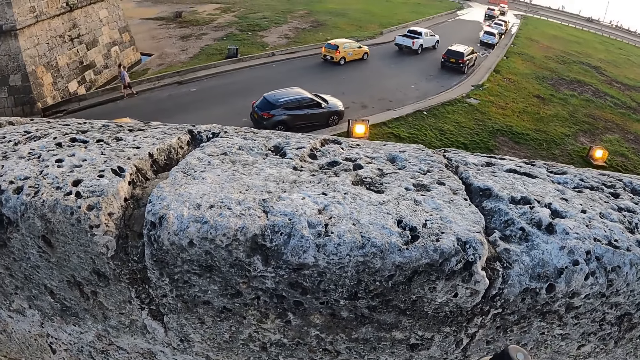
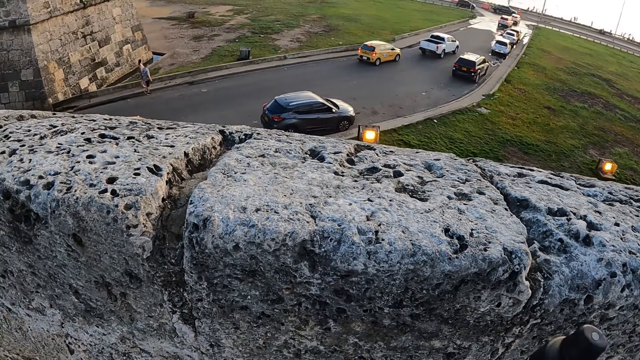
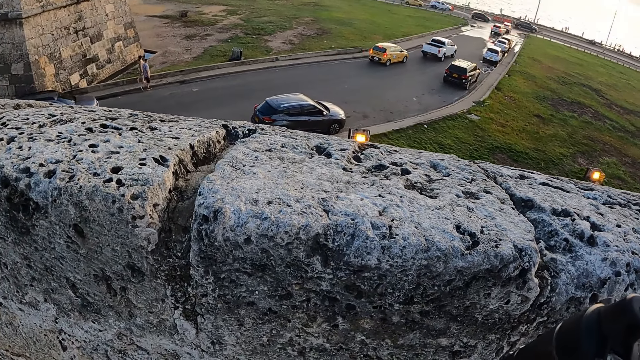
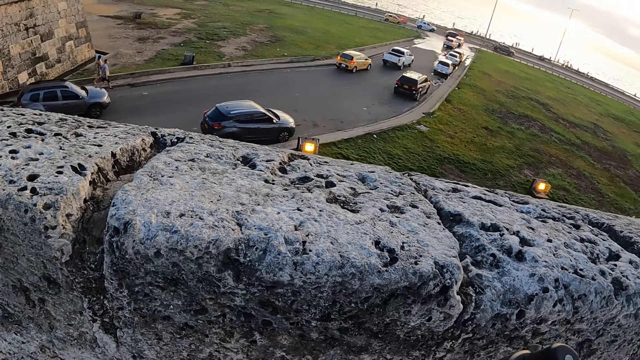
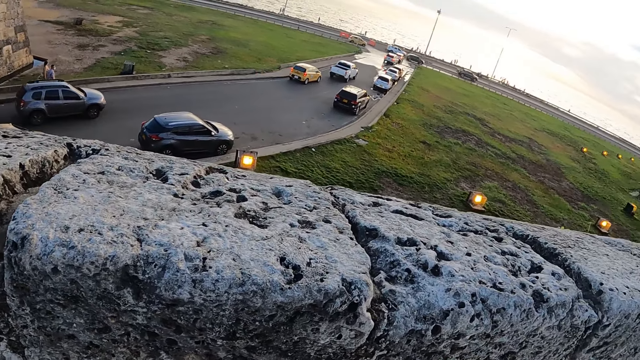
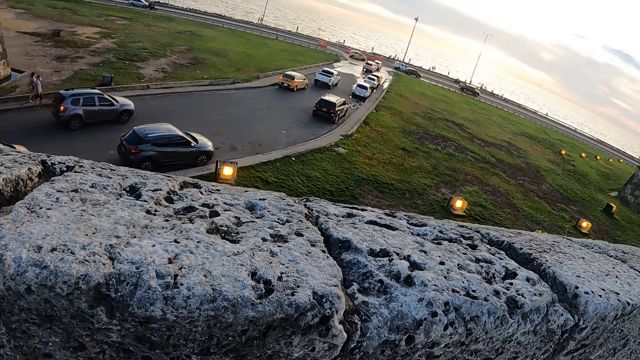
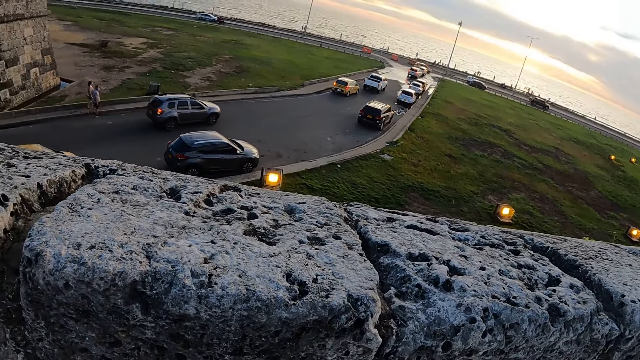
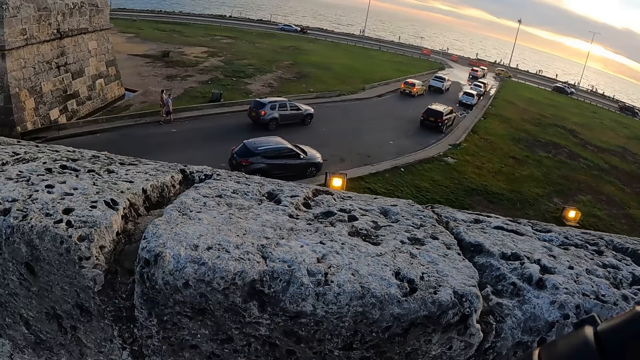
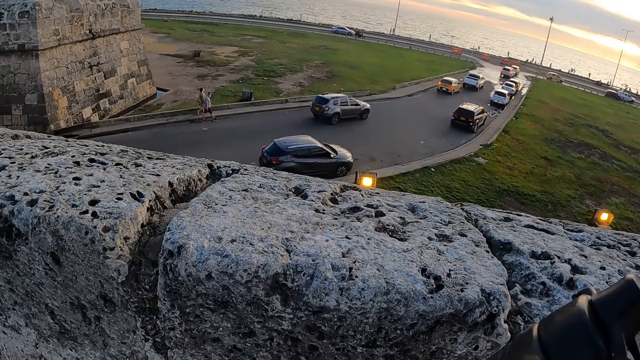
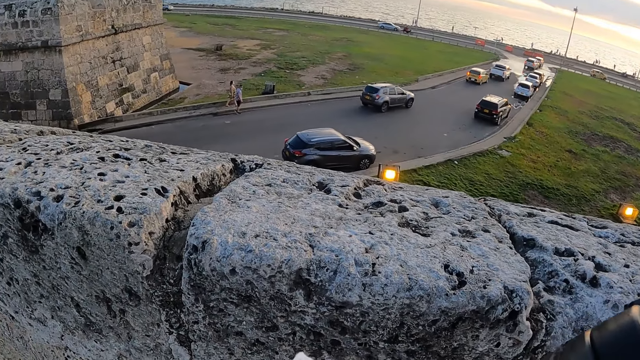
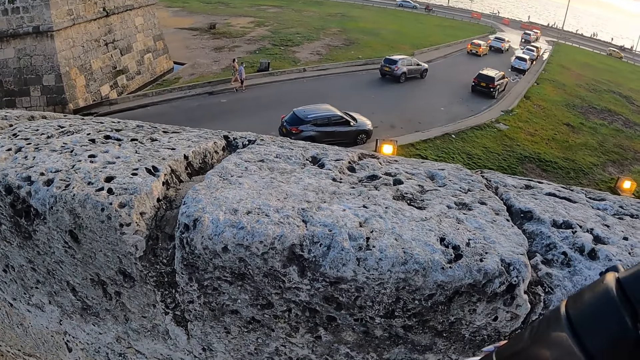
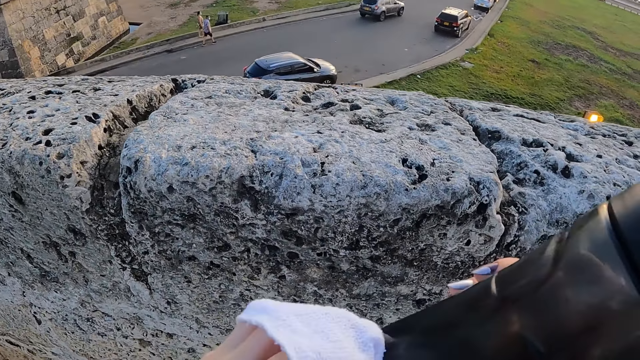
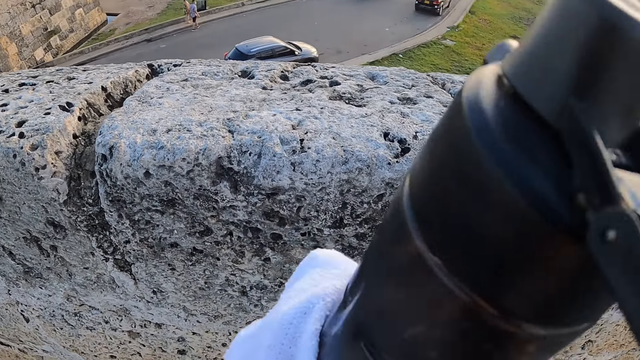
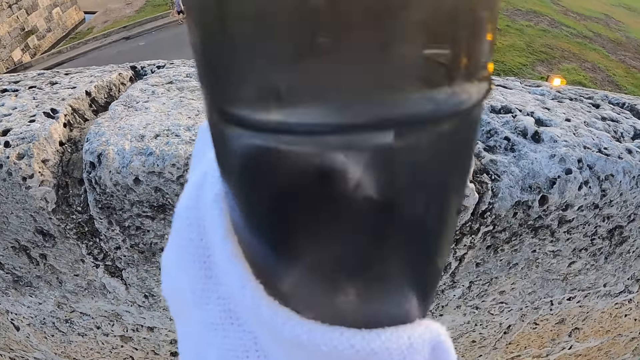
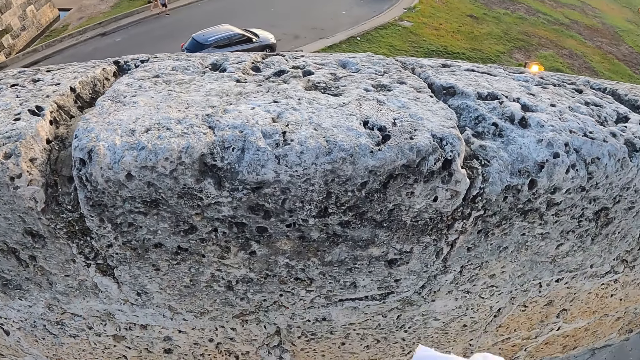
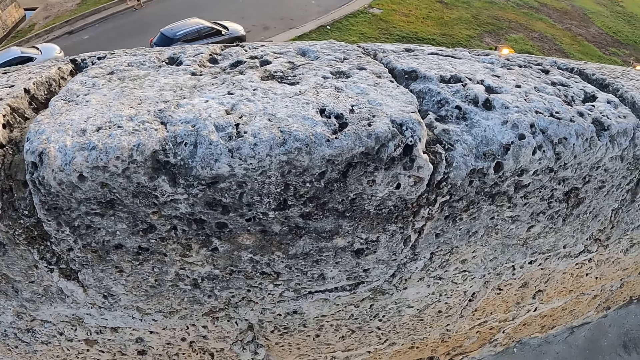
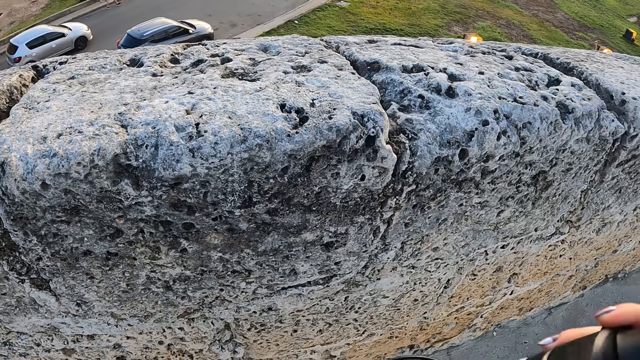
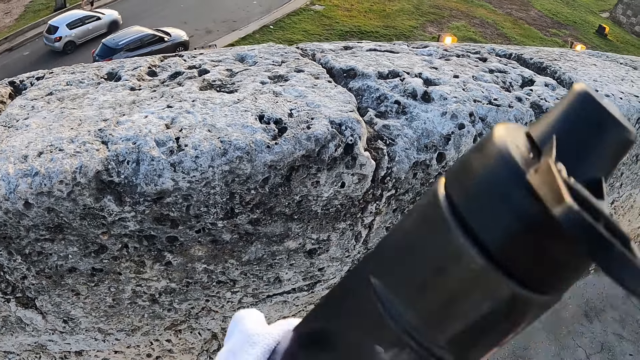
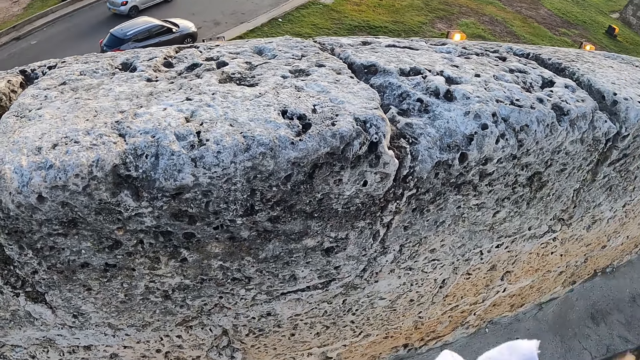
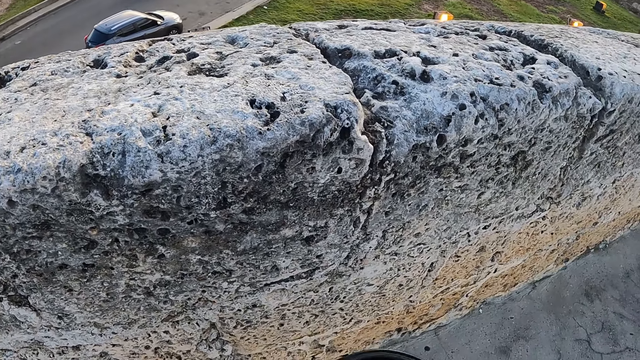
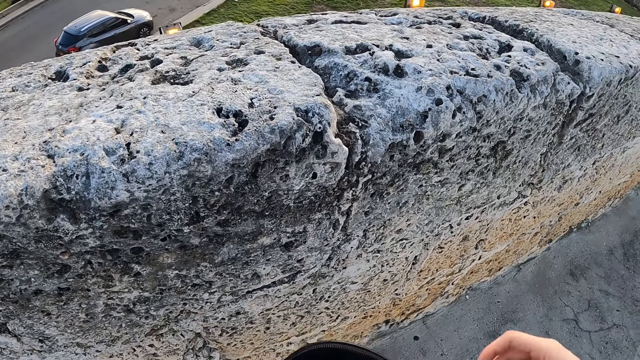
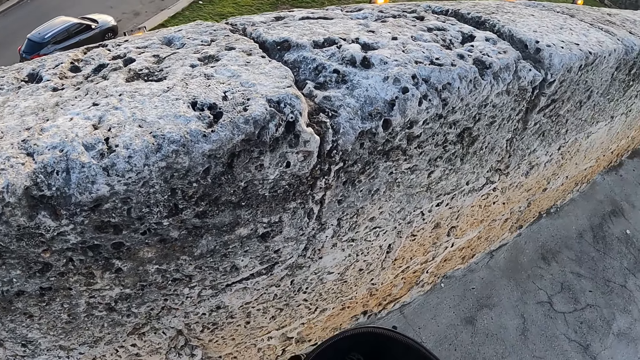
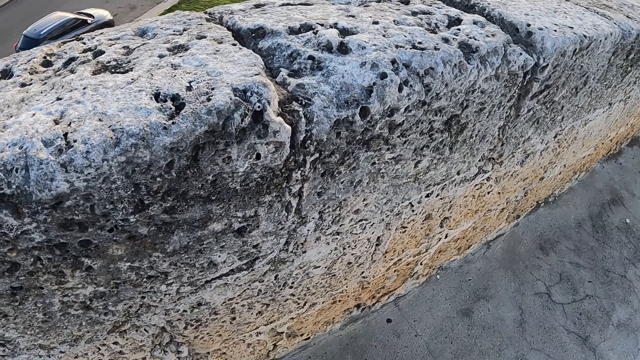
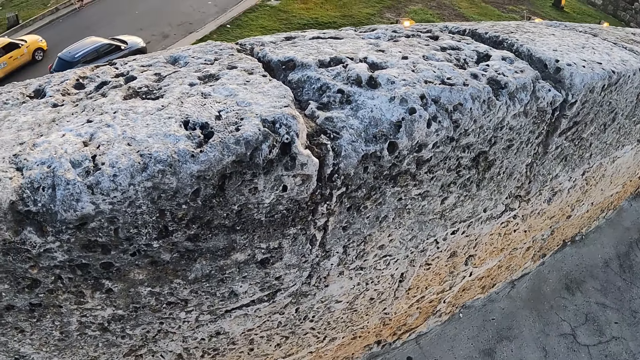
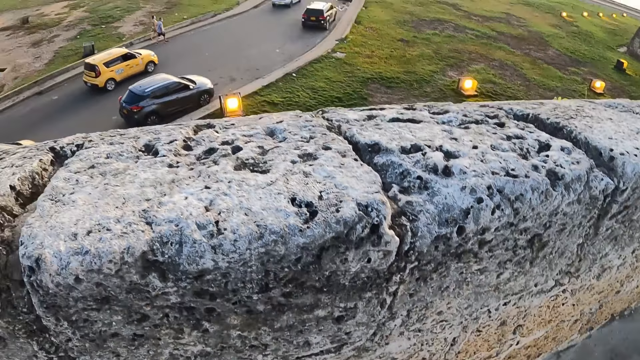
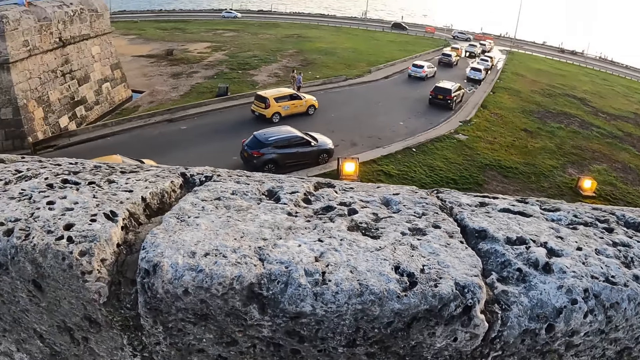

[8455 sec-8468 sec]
The camera wearer looks around the road. They wipe the water bottle with a towel. They hold the bottle with the towel. They look around the road. They use the phone.

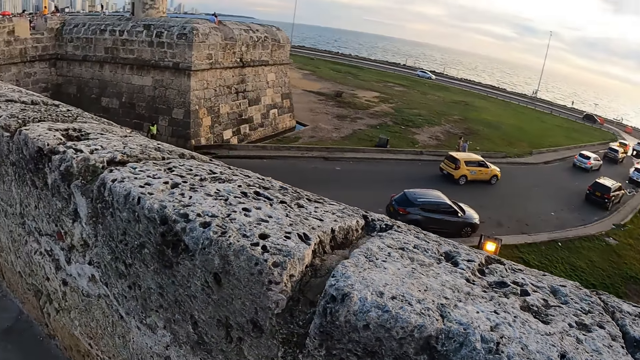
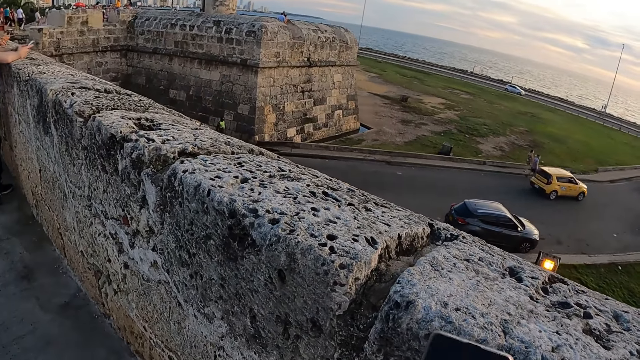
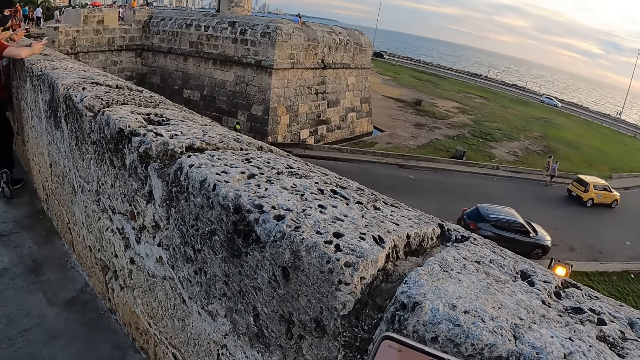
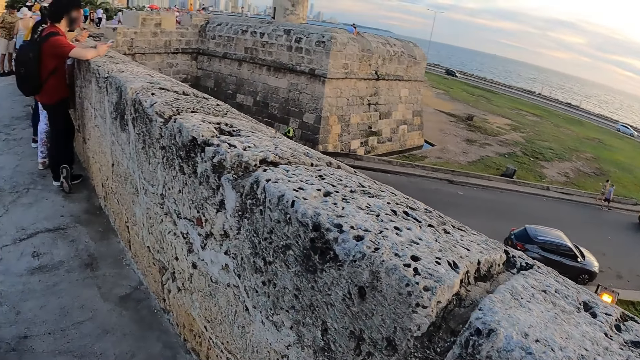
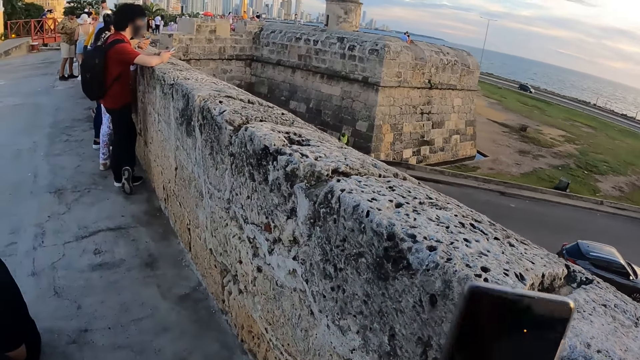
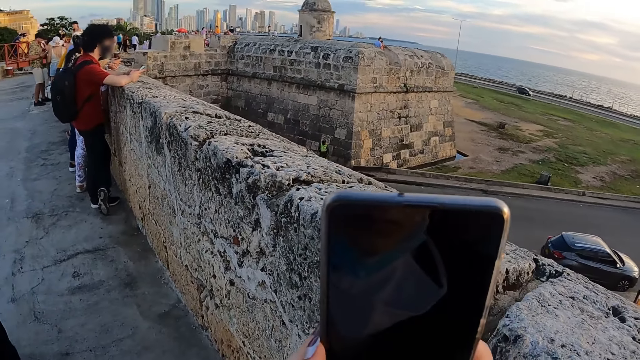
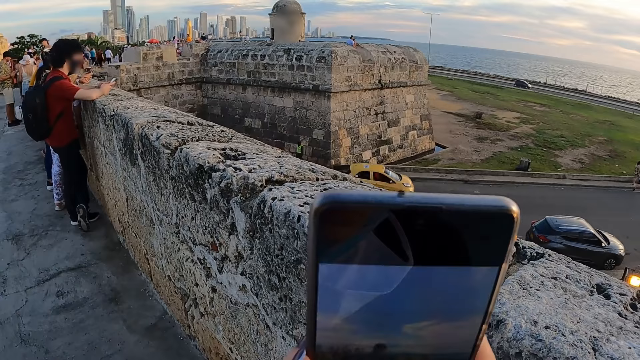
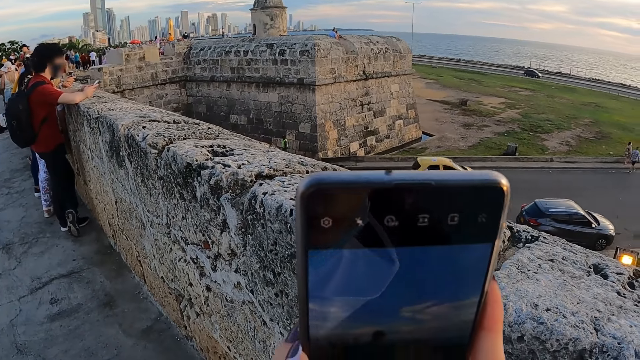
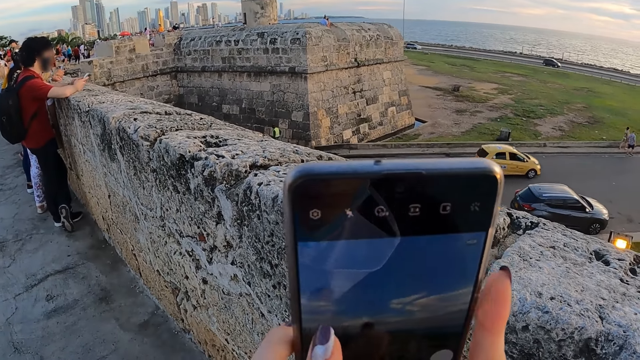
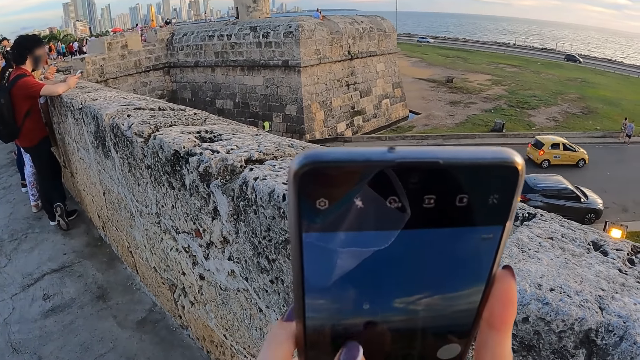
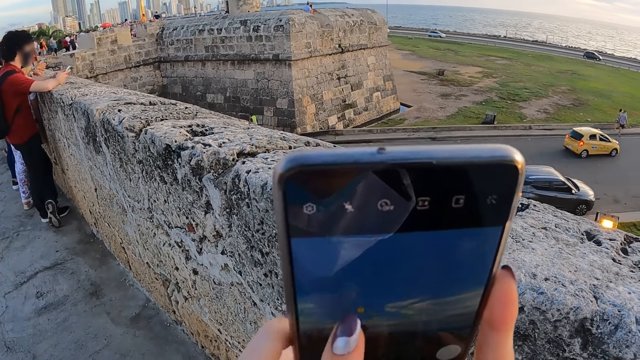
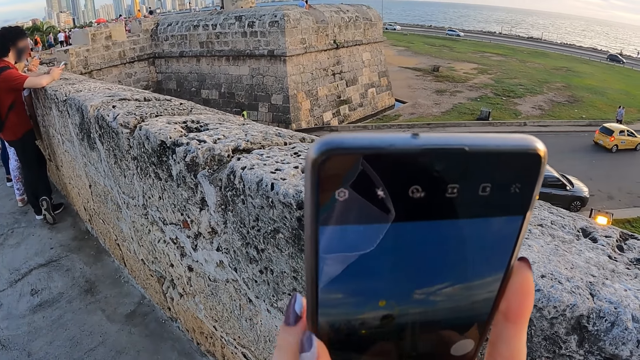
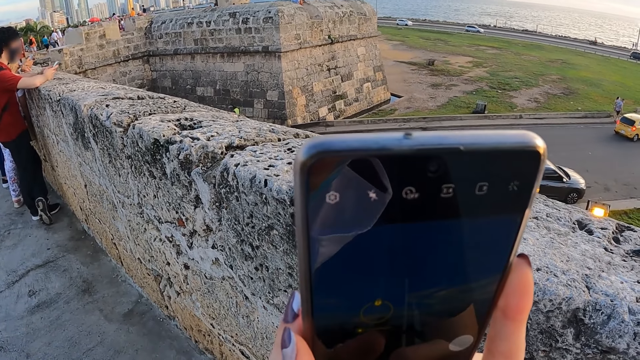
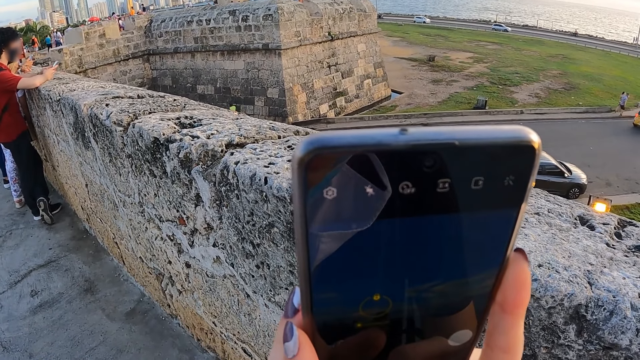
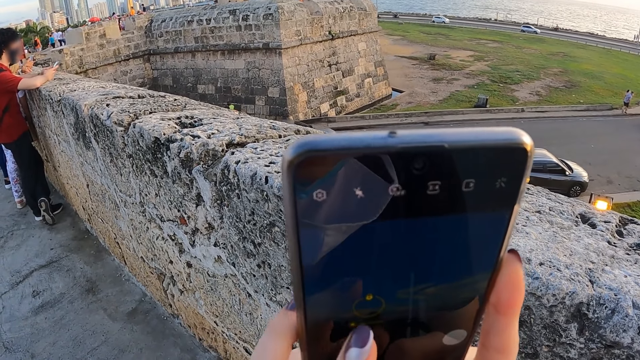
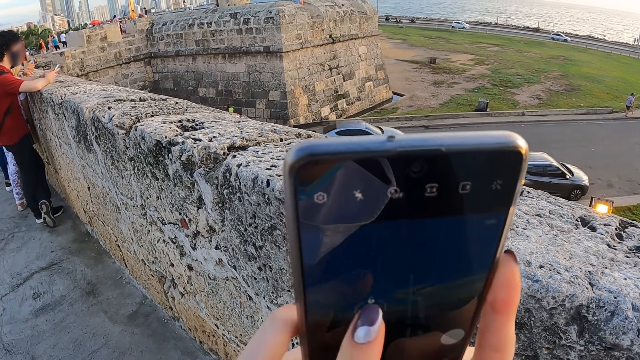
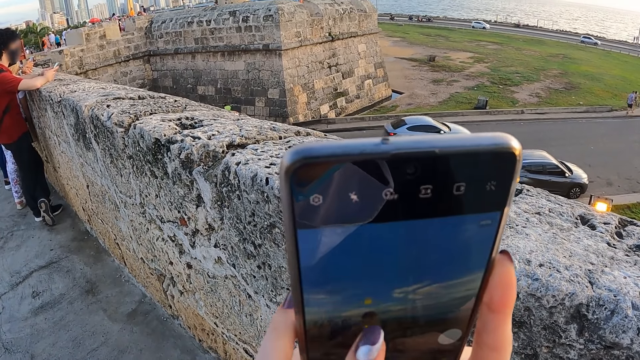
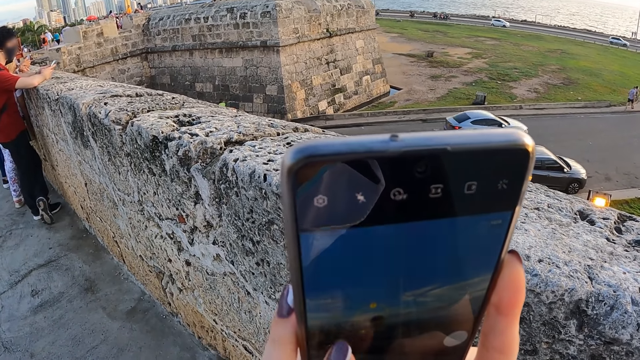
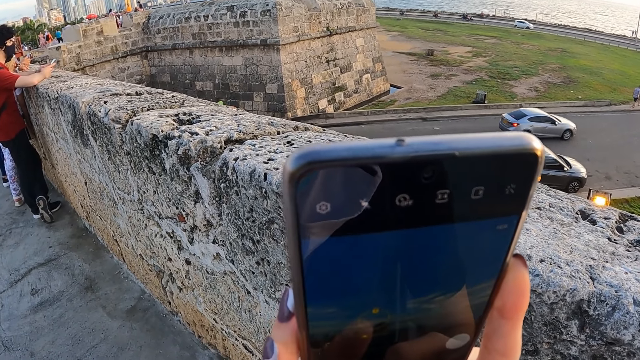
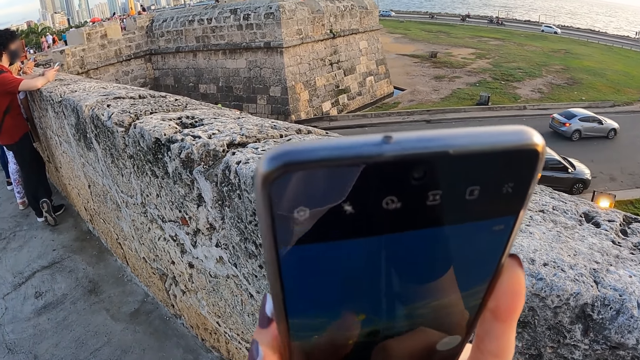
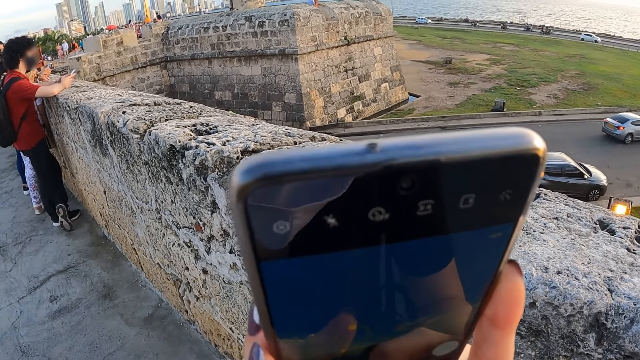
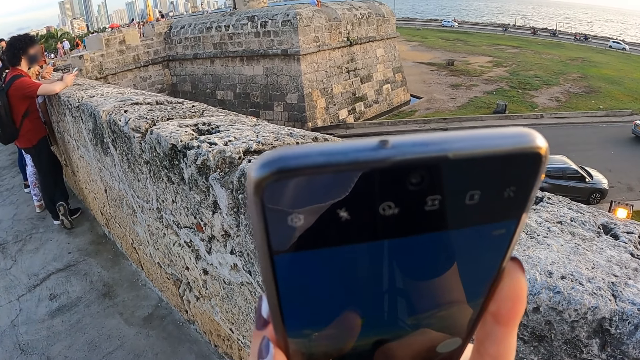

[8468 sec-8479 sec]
The camera wearer operates the phone.
